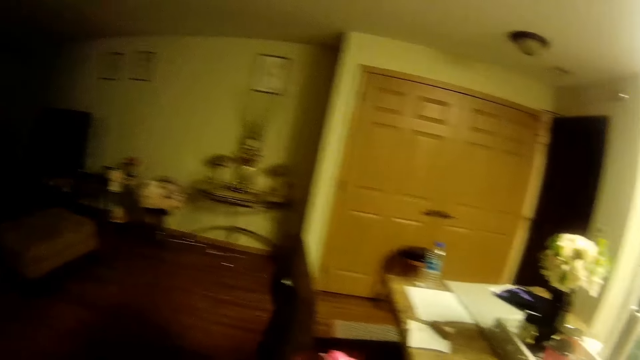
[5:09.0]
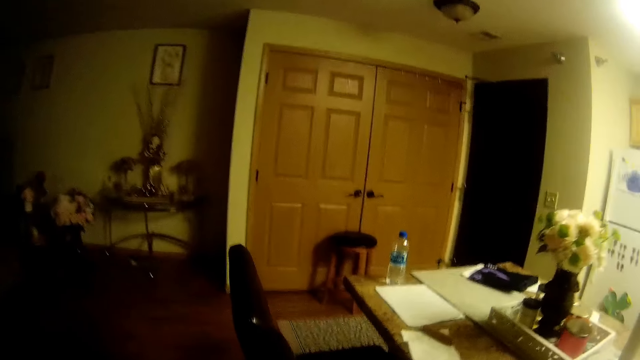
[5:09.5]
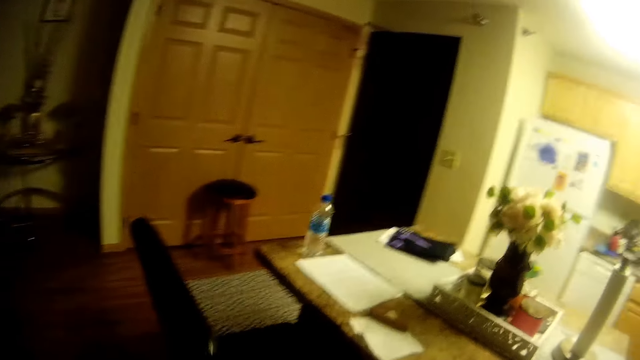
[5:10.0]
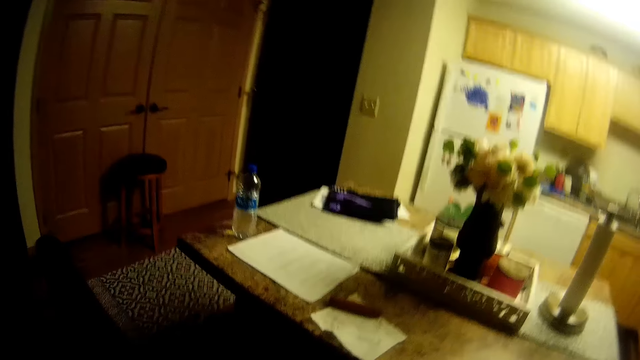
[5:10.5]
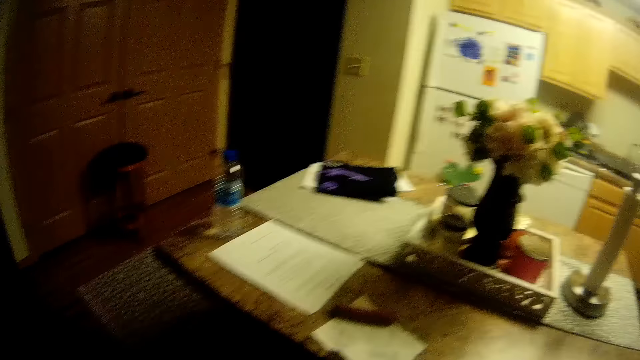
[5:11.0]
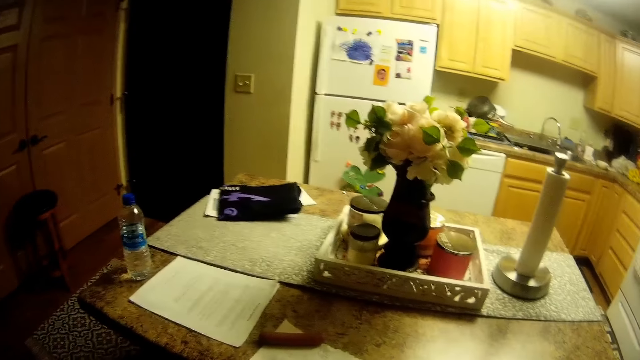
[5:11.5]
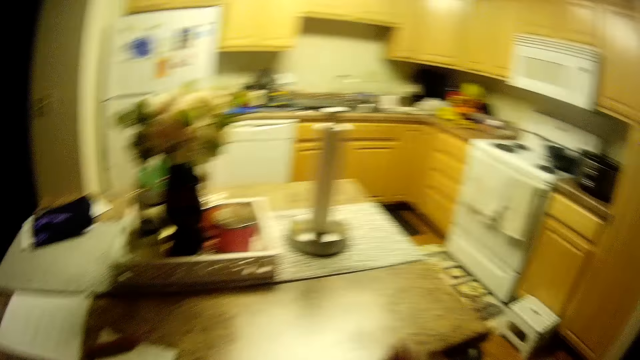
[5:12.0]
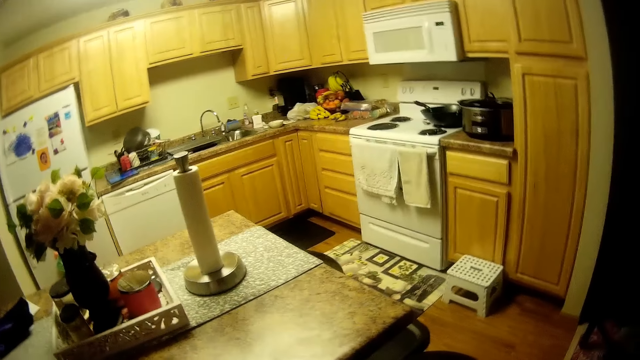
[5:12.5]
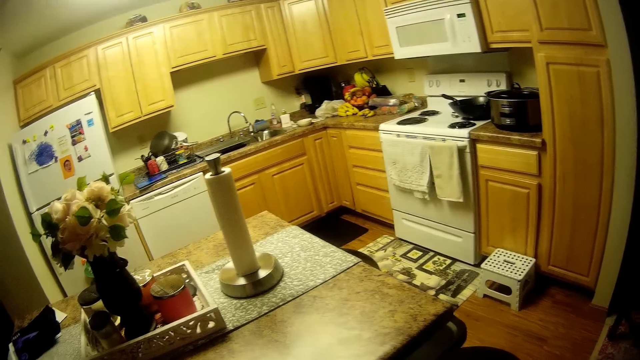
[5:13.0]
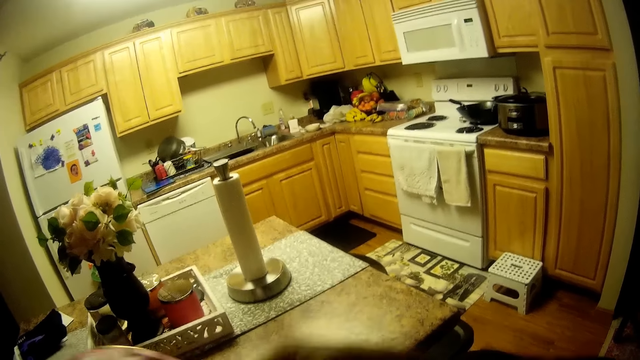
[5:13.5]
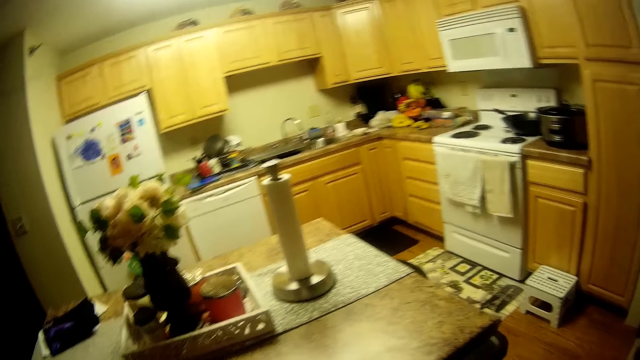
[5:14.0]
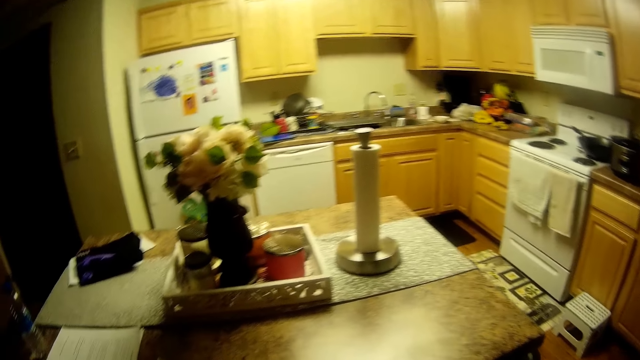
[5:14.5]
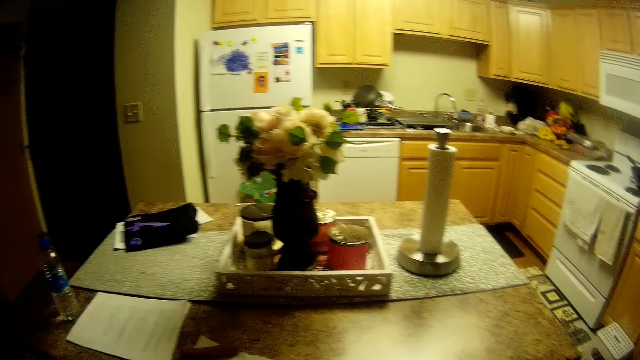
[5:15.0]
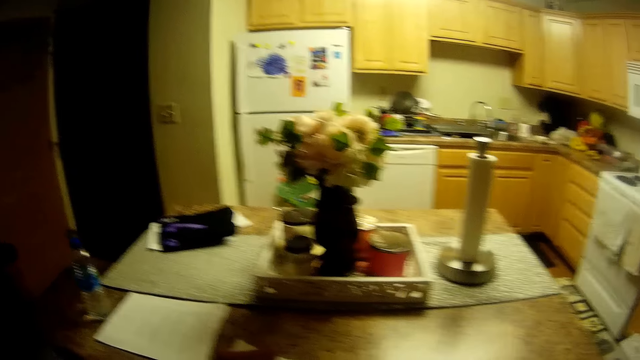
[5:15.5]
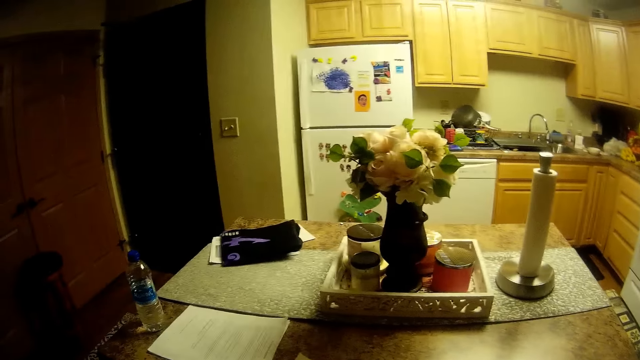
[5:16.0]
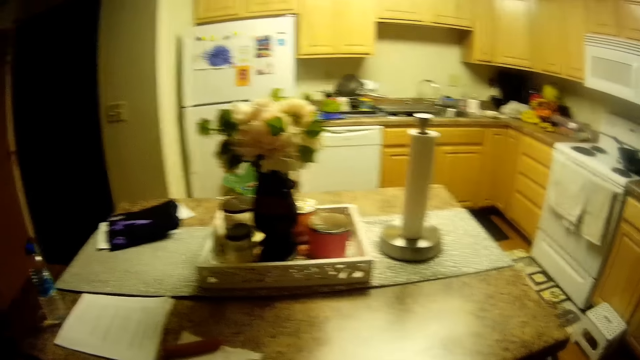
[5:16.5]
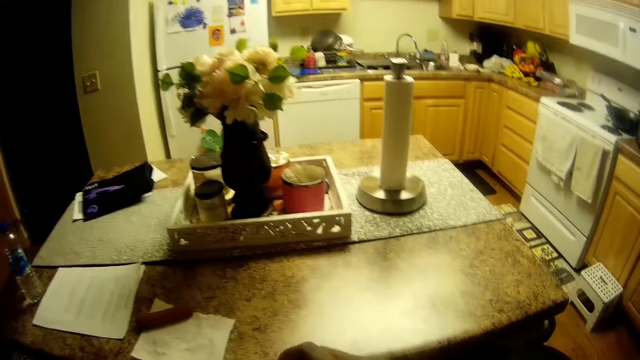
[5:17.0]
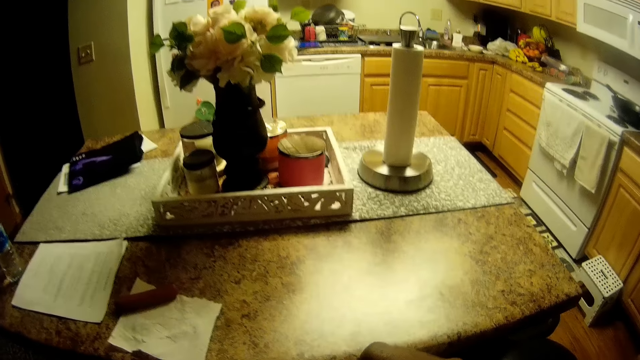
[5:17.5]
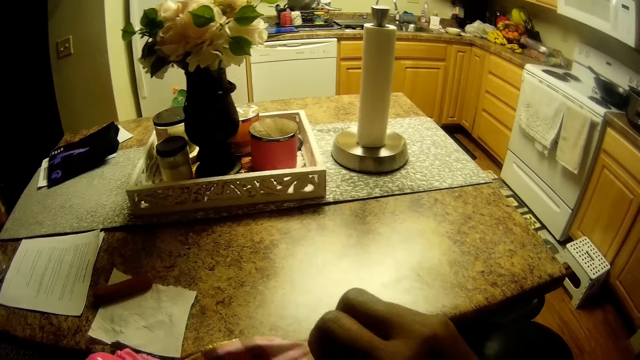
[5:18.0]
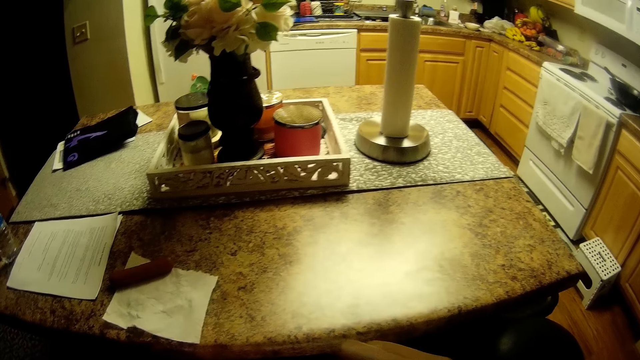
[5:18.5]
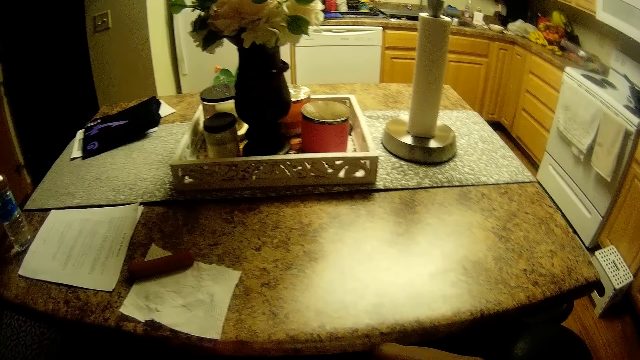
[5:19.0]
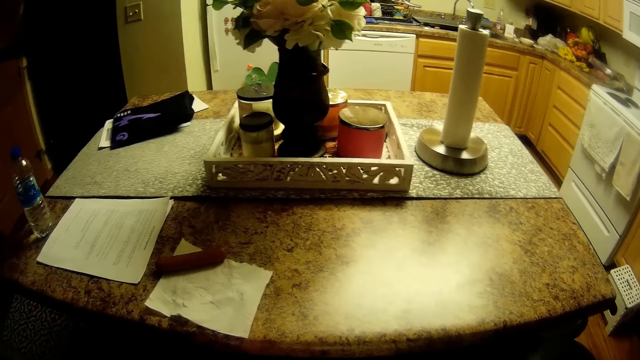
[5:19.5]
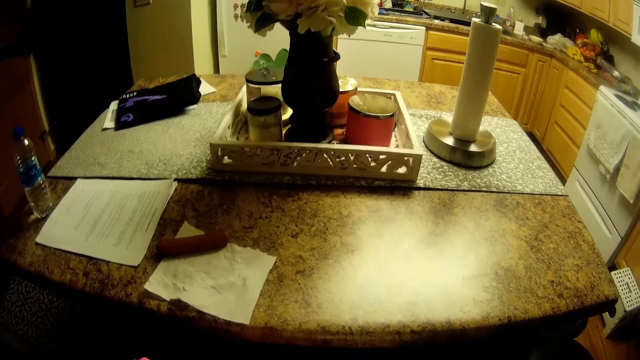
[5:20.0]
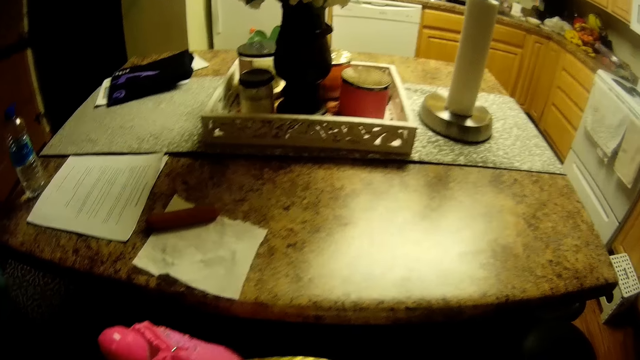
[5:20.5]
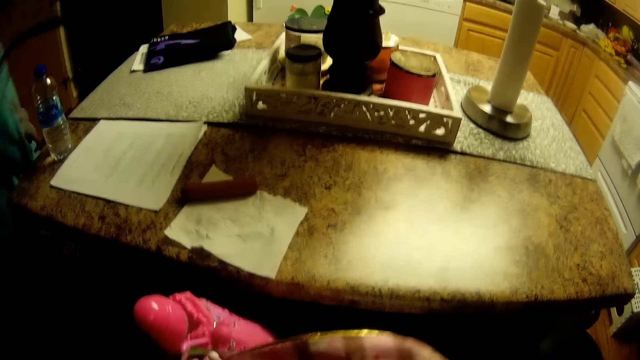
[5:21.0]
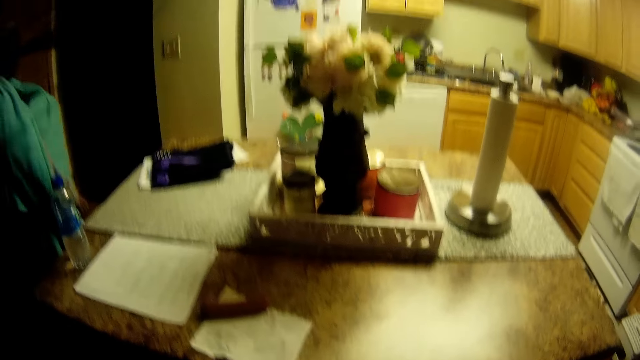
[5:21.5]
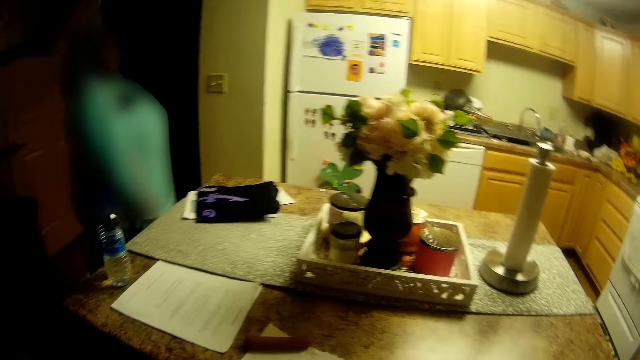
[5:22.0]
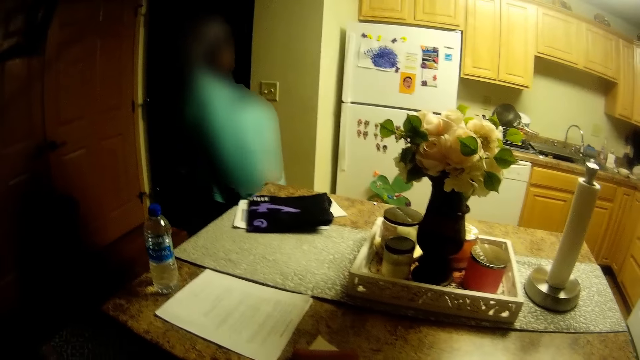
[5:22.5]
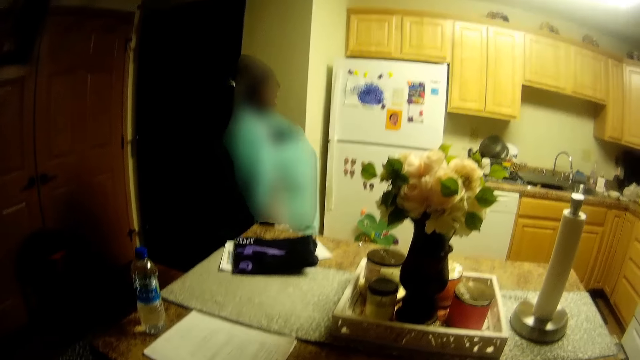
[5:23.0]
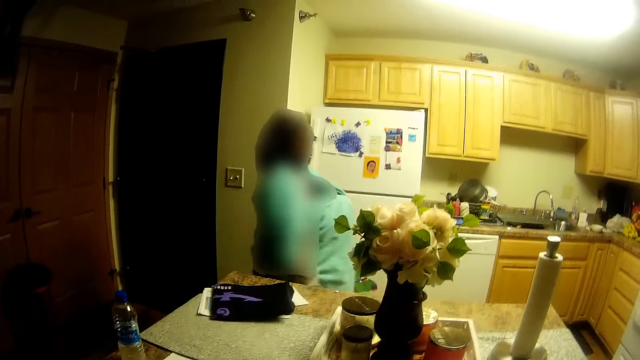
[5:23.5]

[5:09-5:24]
The camera wearer looks around. She unzips a bag with her hands. She does something. She checks the bag in her hands. She moves her hand. She looks around. A woman walks towards a refrigerator.

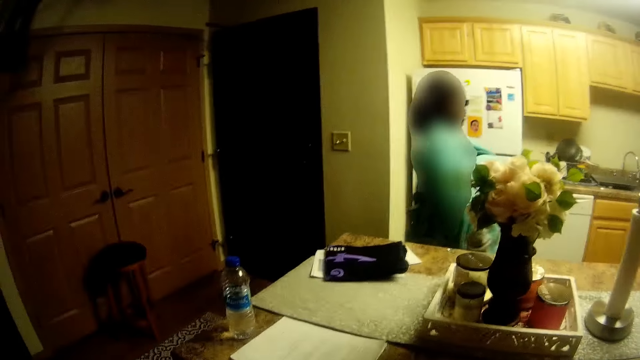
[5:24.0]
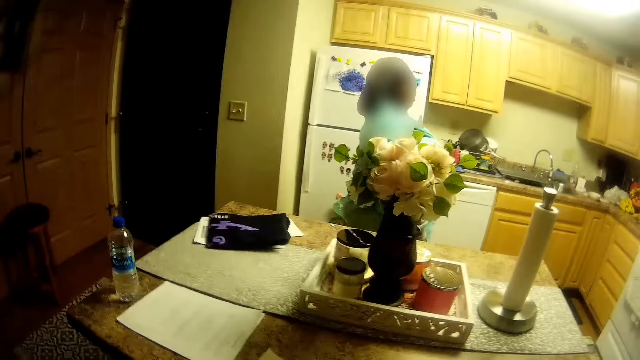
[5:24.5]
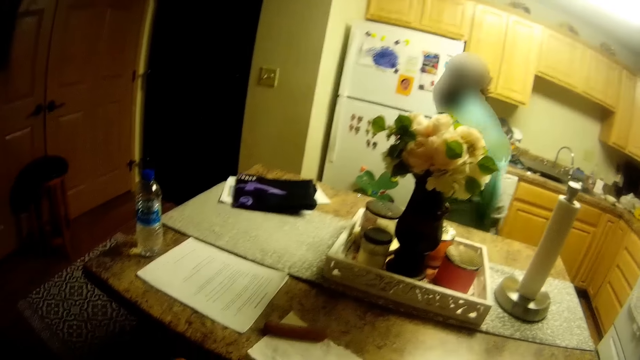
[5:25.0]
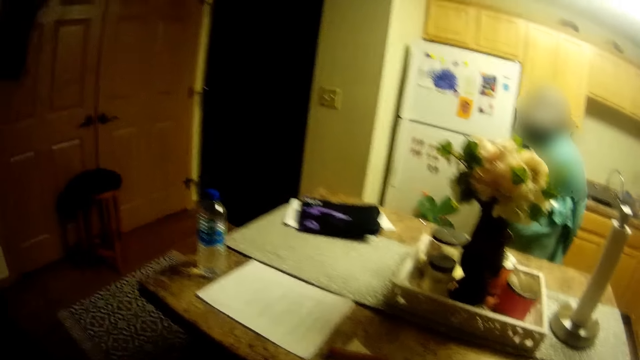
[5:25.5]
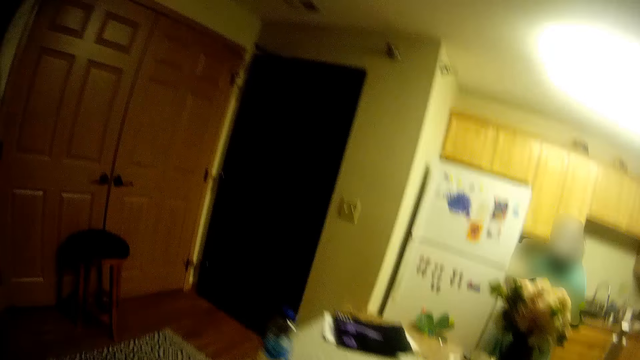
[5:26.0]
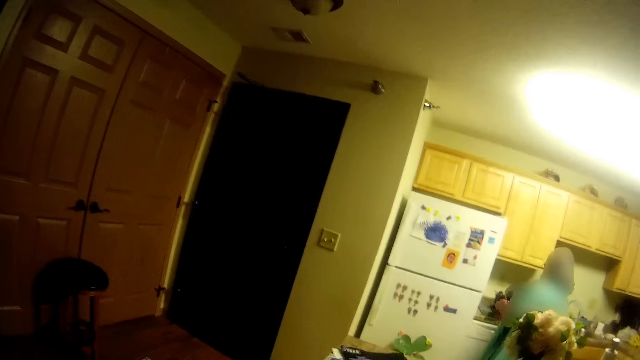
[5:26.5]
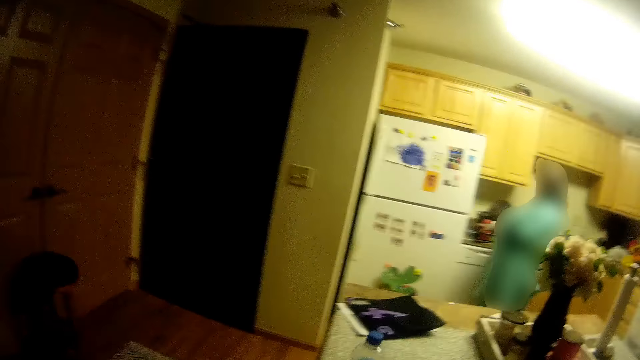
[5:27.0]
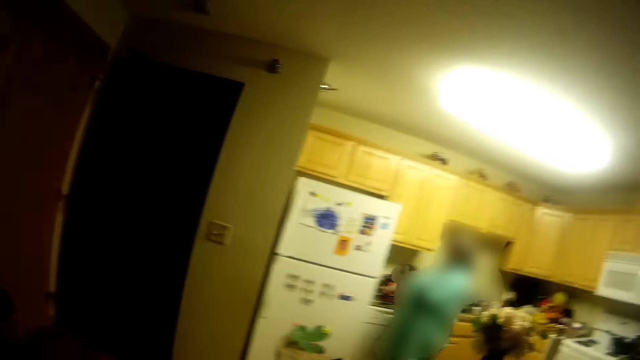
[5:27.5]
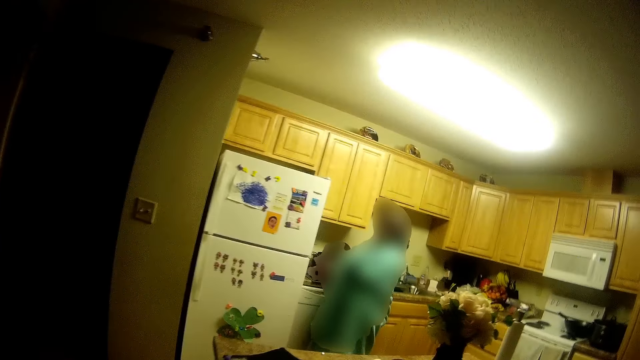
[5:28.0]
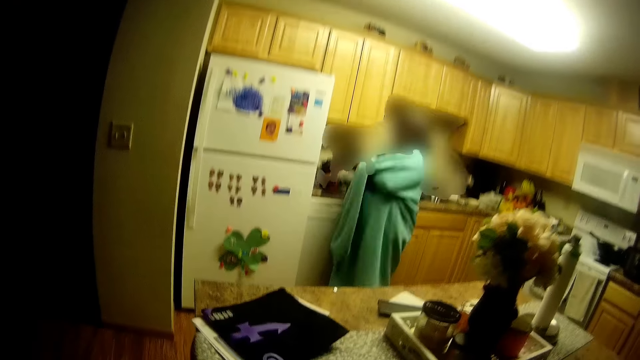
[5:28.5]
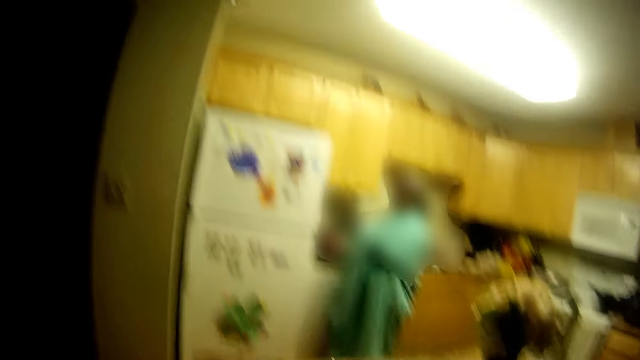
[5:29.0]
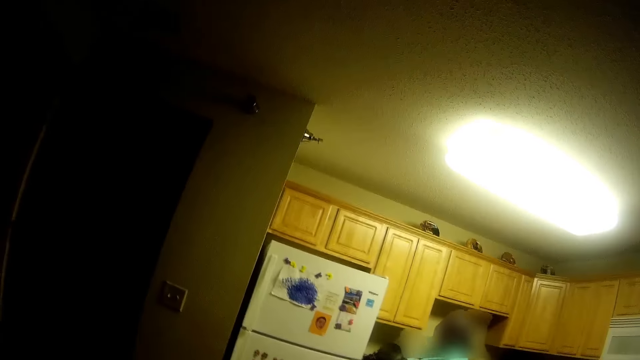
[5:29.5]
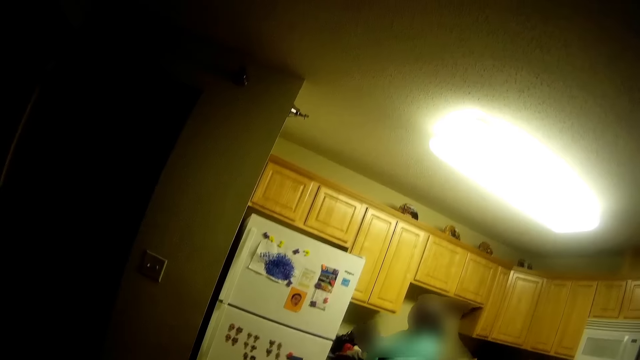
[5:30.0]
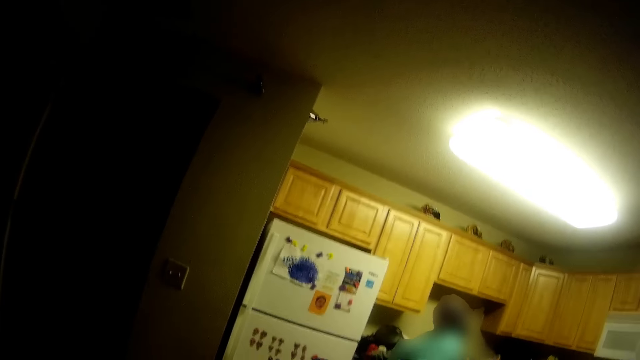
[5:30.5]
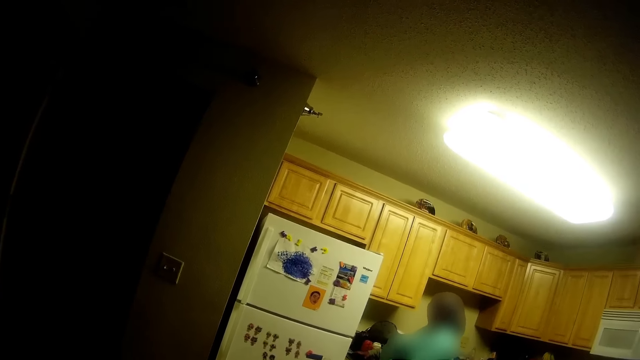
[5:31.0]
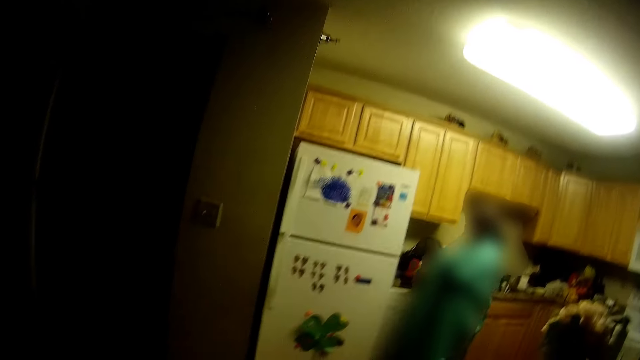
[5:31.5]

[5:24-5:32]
The camera wearer converses with the woman. They walk around.
